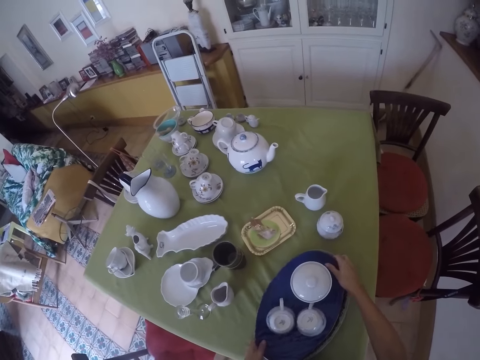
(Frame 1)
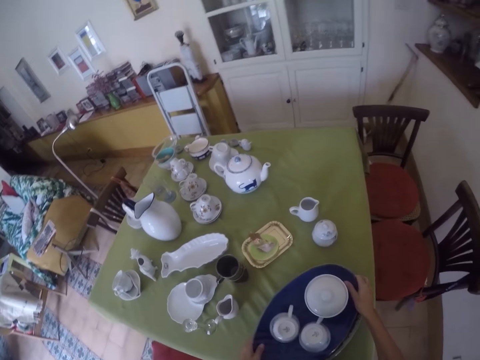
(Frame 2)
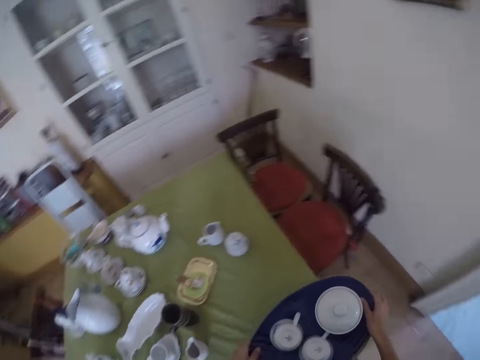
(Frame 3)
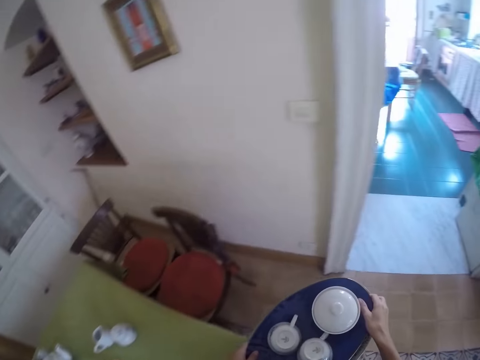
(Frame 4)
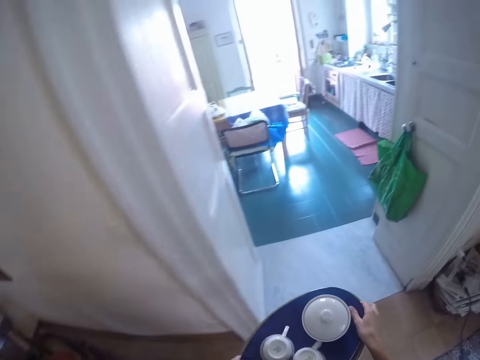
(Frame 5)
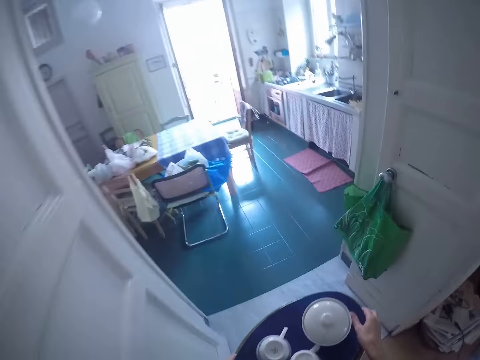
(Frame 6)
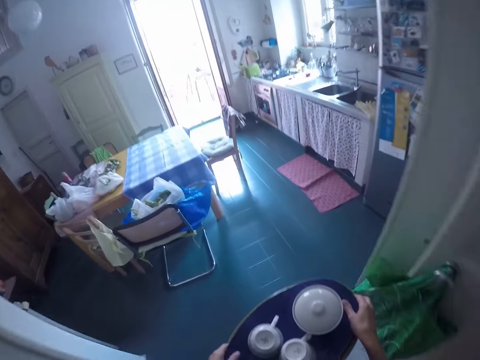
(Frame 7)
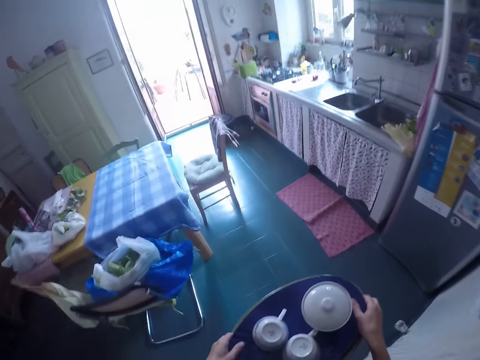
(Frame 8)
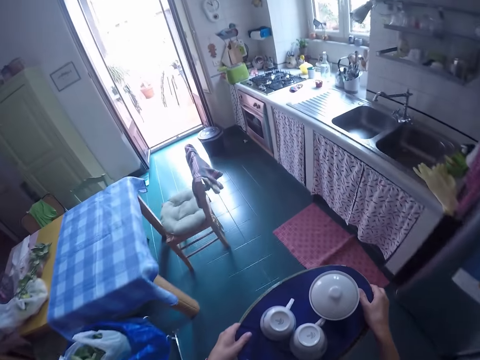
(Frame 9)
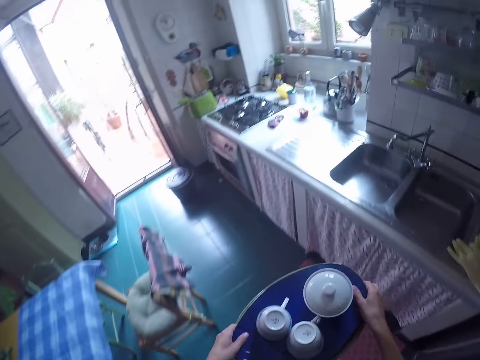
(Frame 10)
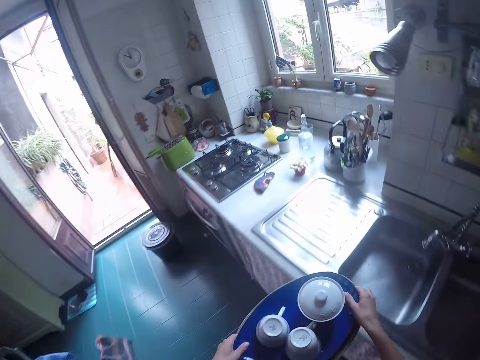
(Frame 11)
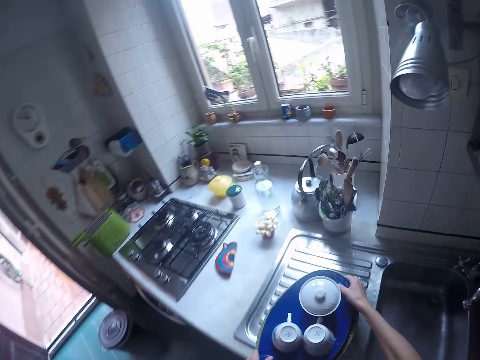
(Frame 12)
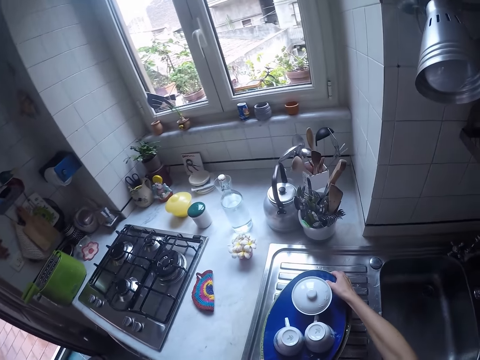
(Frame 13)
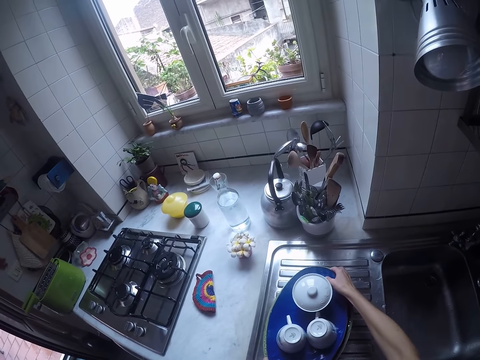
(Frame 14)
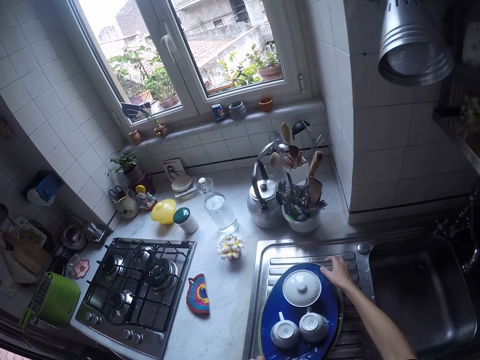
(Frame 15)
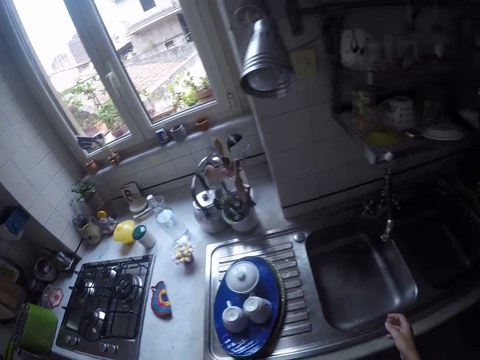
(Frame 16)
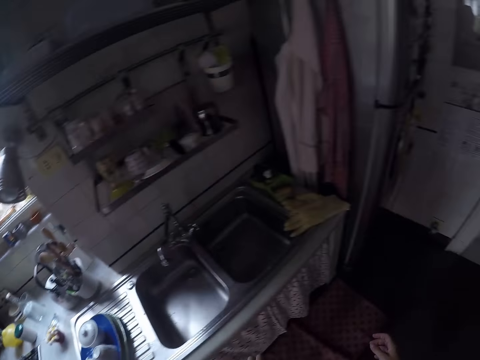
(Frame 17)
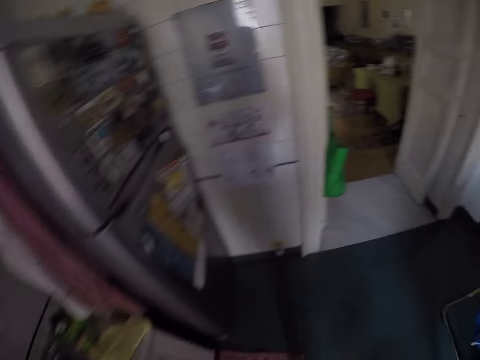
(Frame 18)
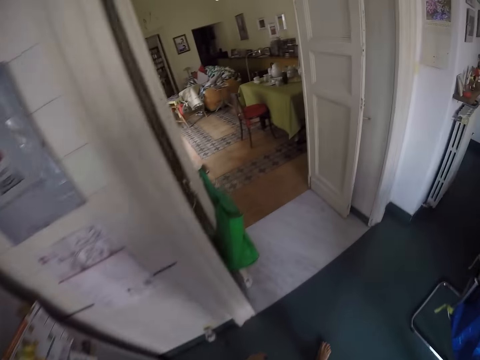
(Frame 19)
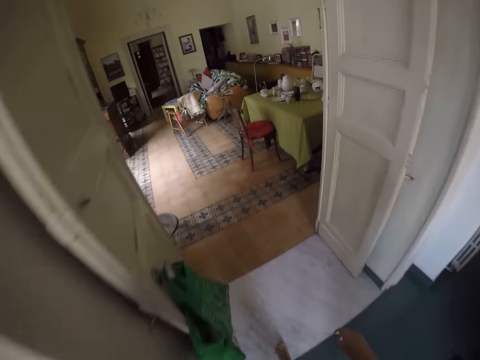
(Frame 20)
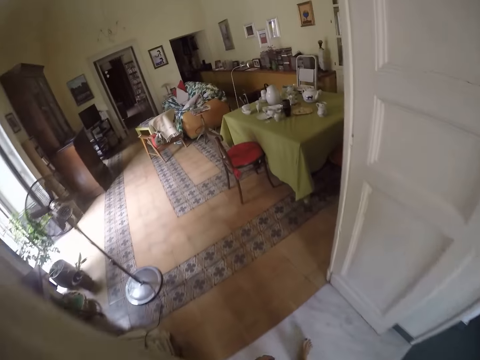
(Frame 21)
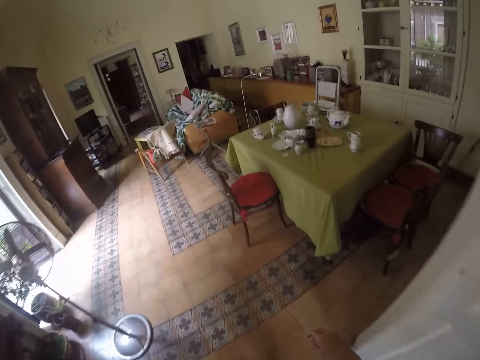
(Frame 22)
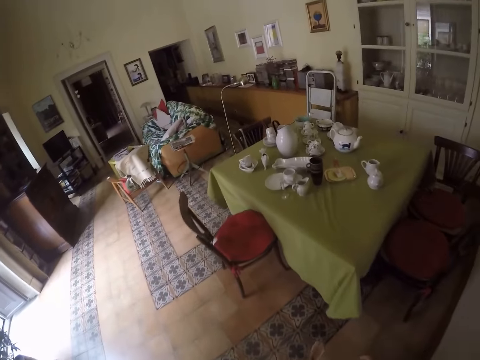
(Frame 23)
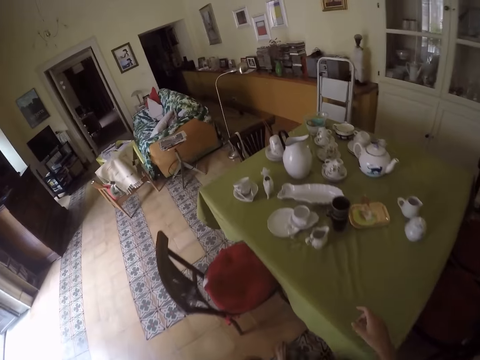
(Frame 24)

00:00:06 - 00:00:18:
The camera wearer takes a tray on the table. They carry the tray. They walk to the kitchen. They put the tray with utensils on a sink slab. They walk around the house.

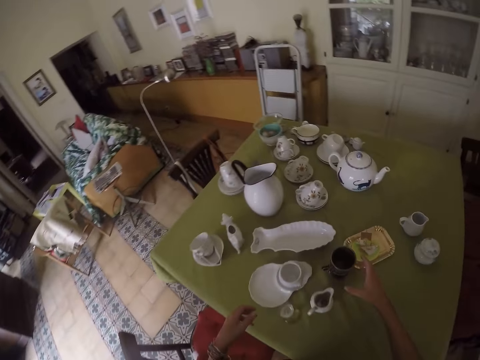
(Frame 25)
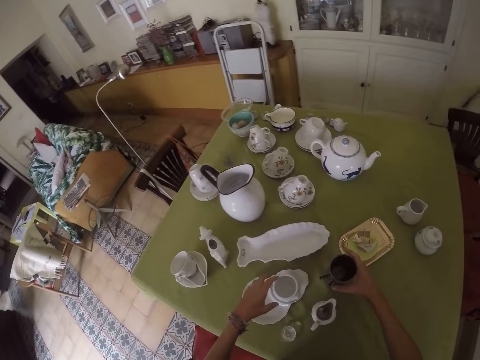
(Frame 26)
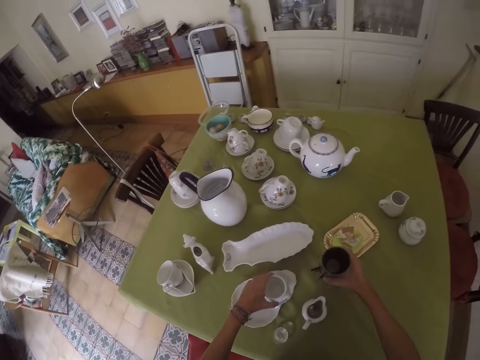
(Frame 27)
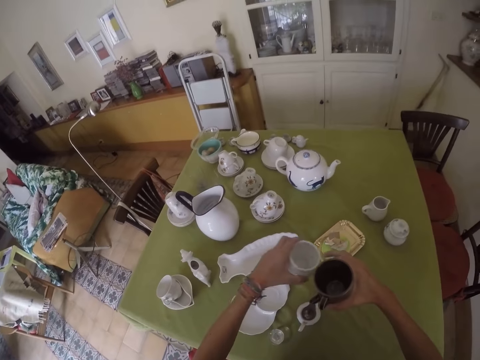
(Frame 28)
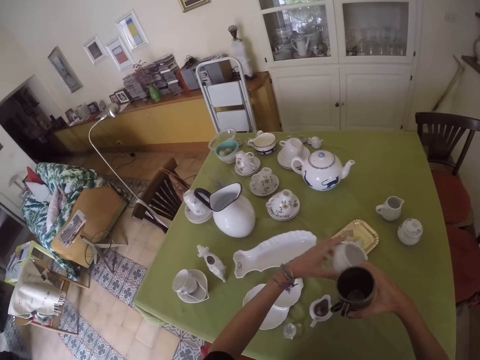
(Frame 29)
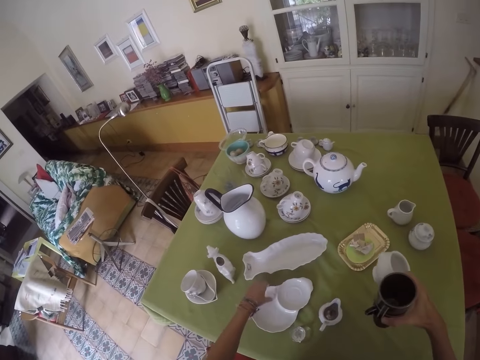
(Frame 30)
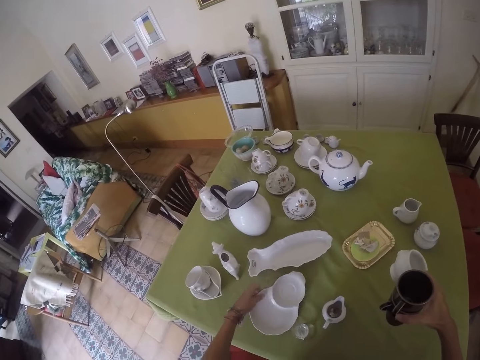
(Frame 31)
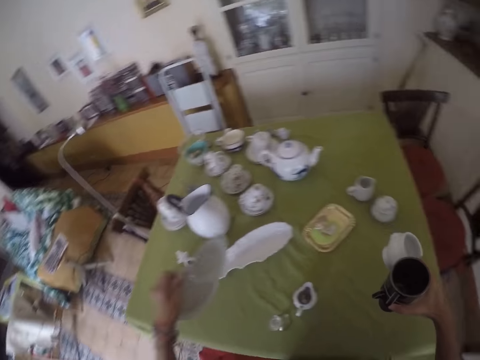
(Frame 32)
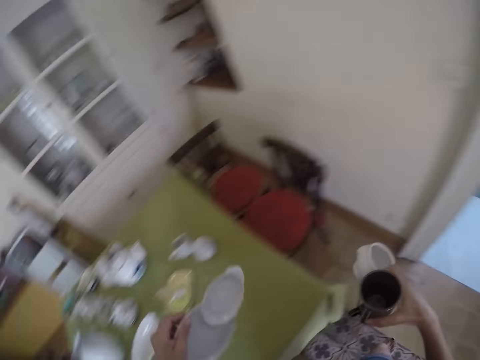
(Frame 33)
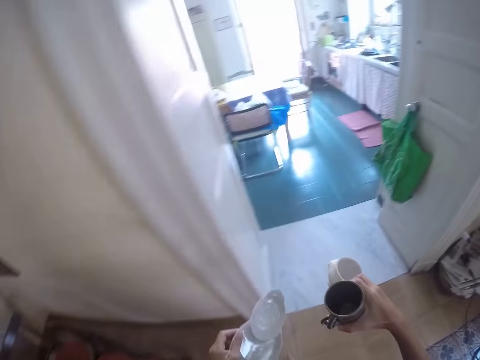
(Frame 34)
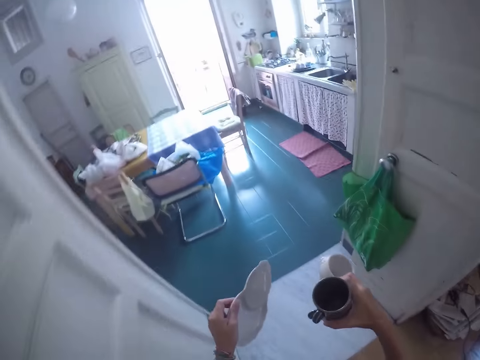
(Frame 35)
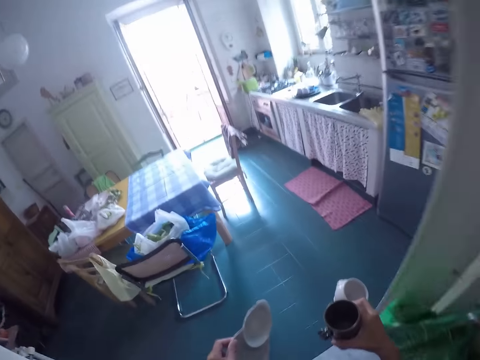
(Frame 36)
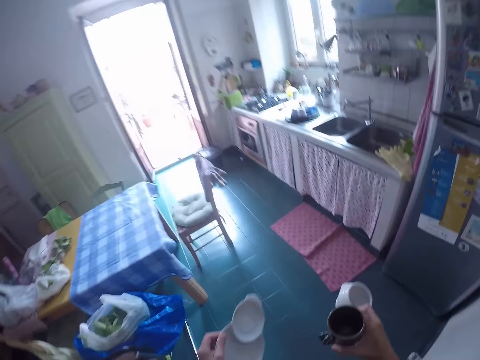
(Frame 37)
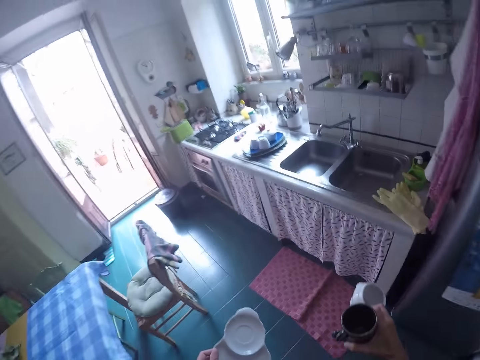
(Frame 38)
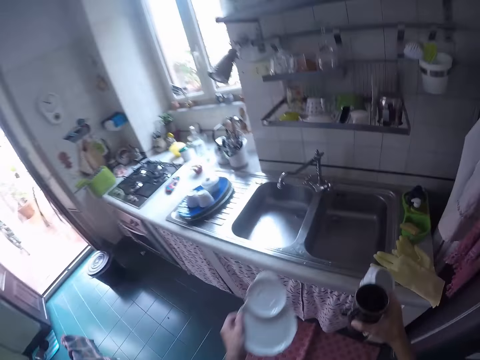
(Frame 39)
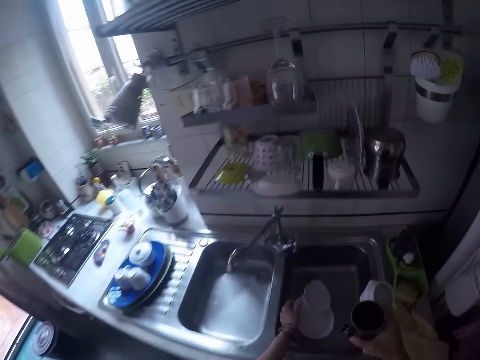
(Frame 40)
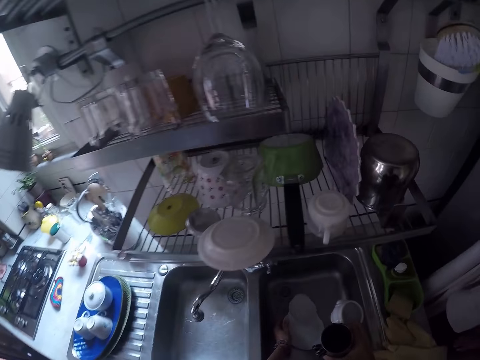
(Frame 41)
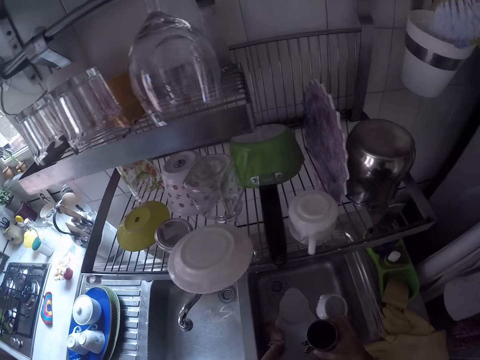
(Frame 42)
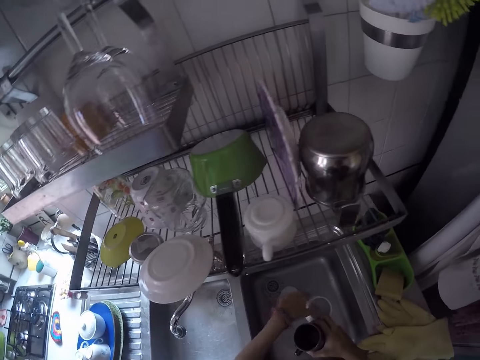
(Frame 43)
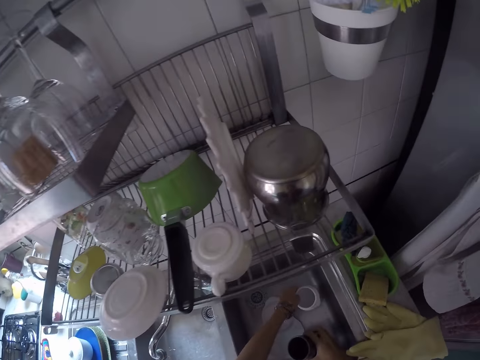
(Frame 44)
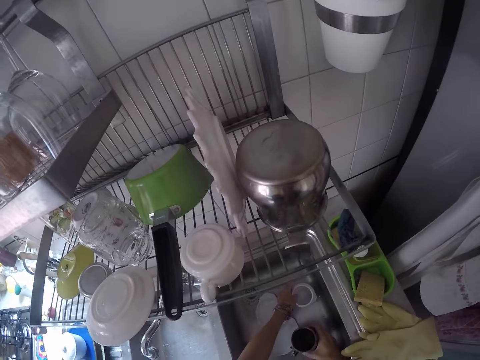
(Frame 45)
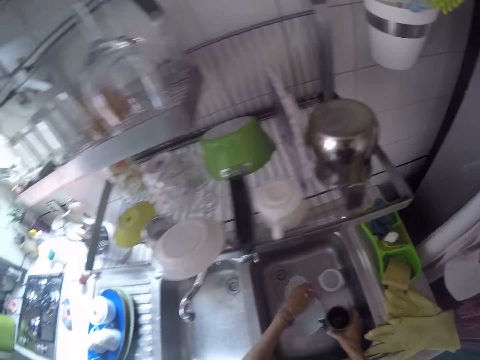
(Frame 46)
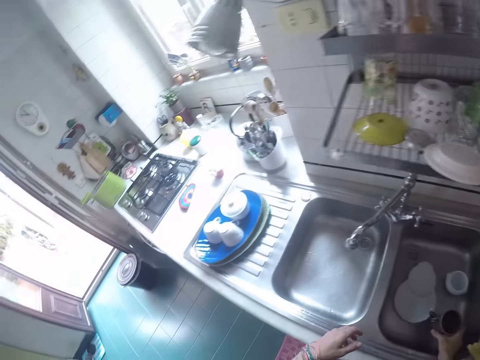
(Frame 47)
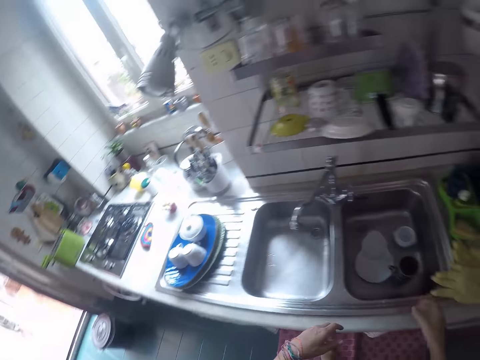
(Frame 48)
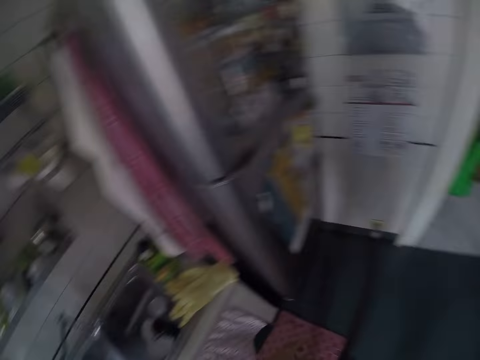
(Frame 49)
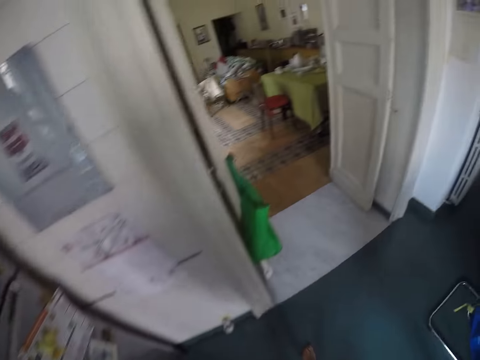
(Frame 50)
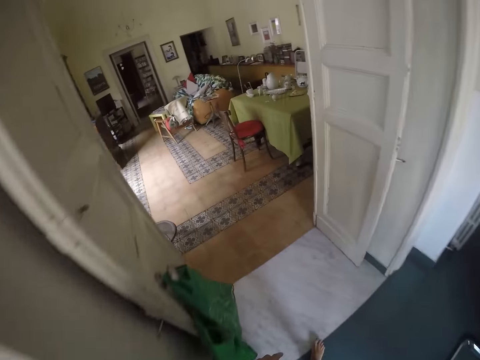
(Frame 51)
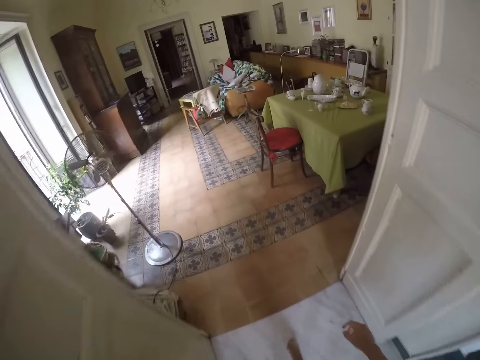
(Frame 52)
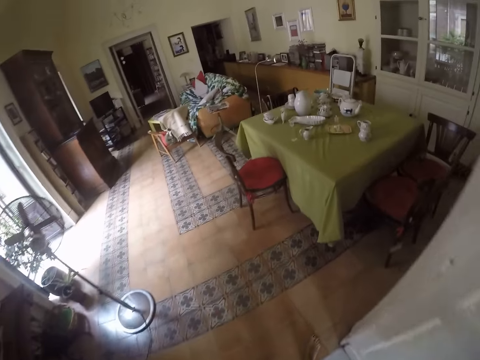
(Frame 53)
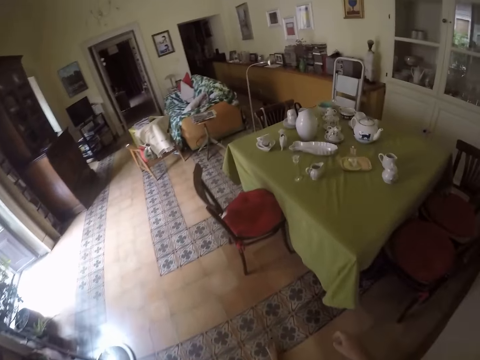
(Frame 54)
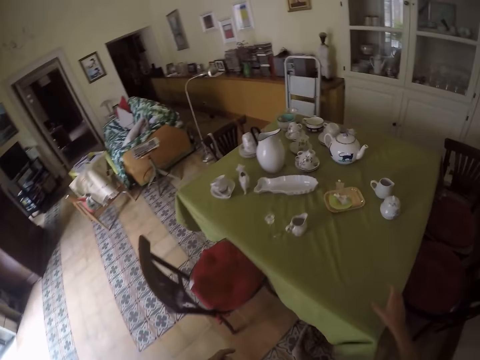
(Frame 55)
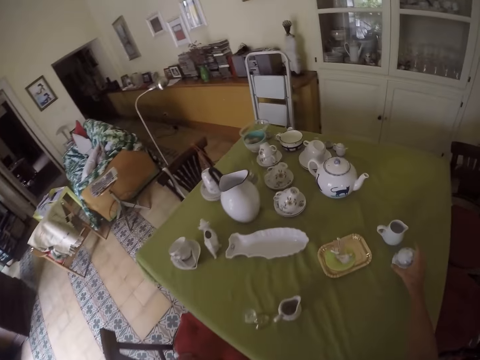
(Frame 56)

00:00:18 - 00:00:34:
The camera wearer collects more utensils on the table. They take the utensils to the kitchen. They walk around. They put the utensils in the sink. They walk around the house.
